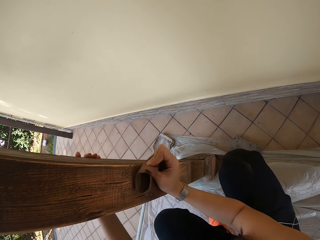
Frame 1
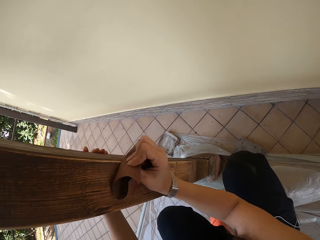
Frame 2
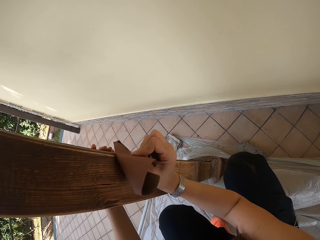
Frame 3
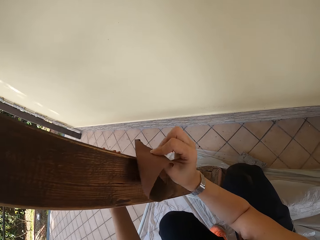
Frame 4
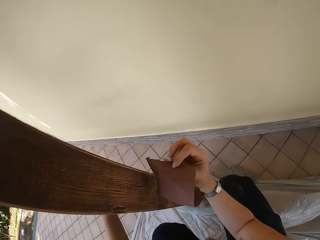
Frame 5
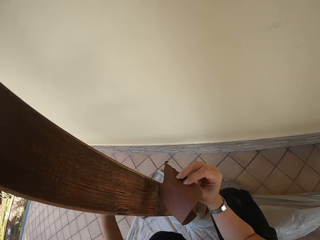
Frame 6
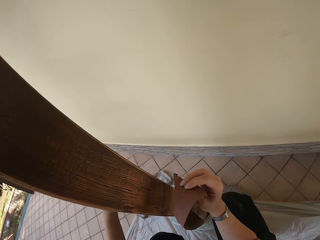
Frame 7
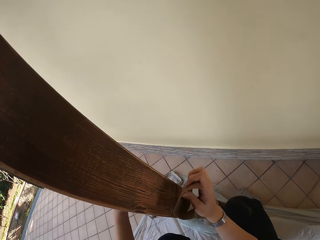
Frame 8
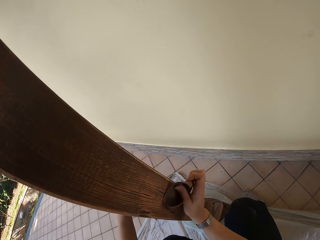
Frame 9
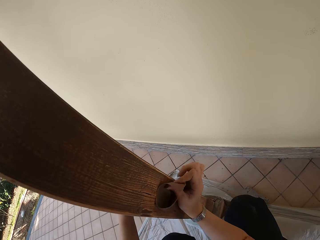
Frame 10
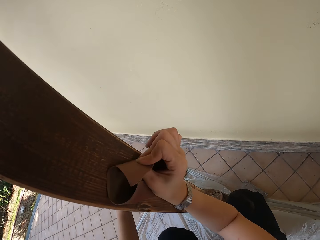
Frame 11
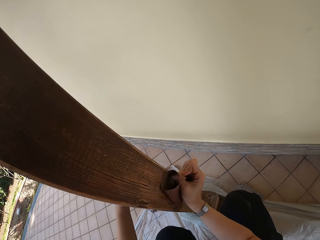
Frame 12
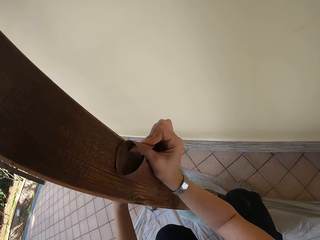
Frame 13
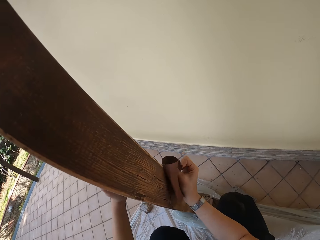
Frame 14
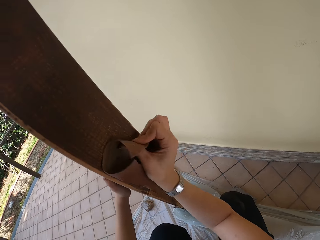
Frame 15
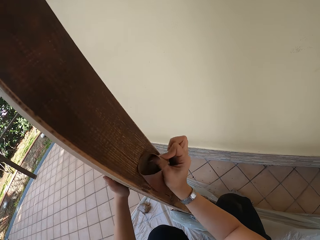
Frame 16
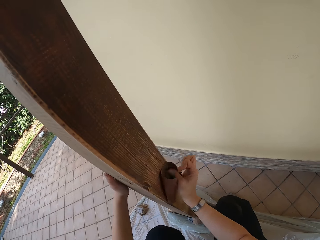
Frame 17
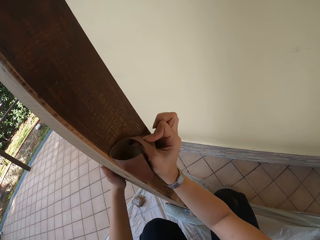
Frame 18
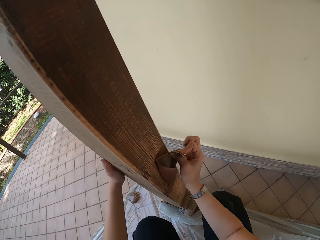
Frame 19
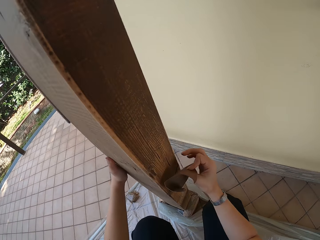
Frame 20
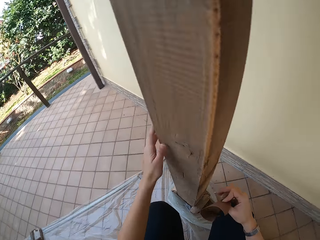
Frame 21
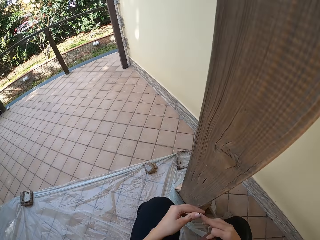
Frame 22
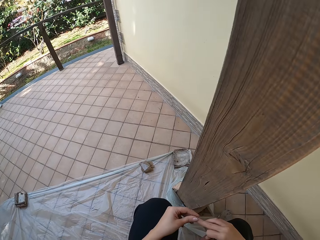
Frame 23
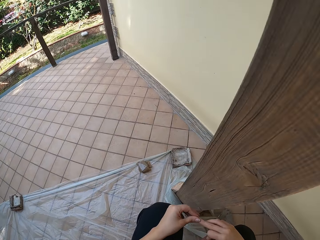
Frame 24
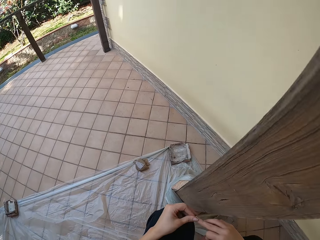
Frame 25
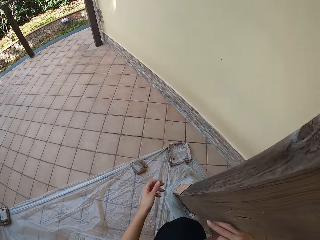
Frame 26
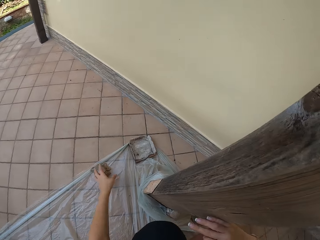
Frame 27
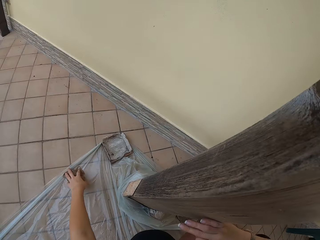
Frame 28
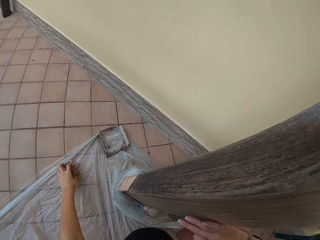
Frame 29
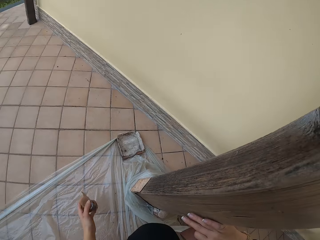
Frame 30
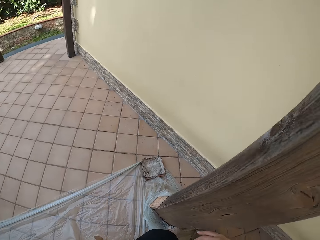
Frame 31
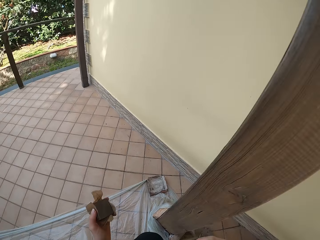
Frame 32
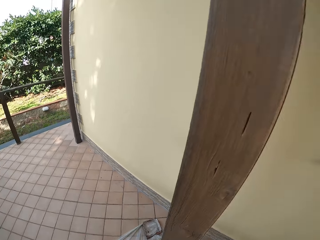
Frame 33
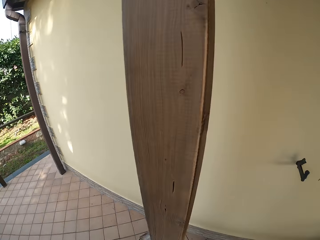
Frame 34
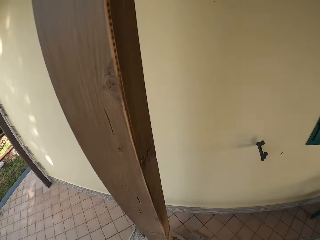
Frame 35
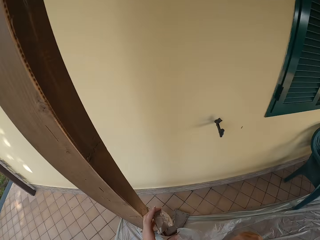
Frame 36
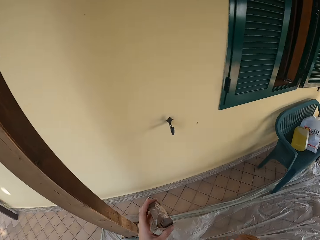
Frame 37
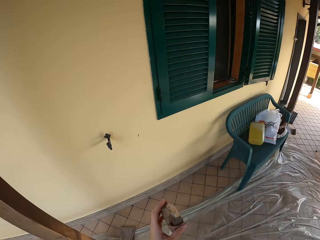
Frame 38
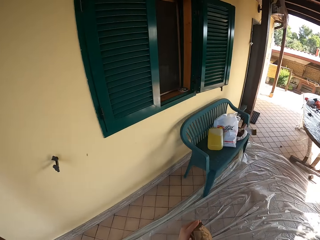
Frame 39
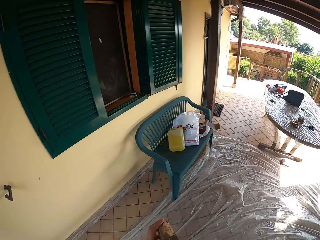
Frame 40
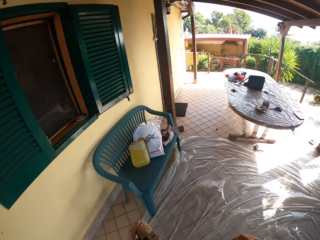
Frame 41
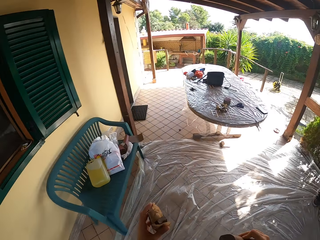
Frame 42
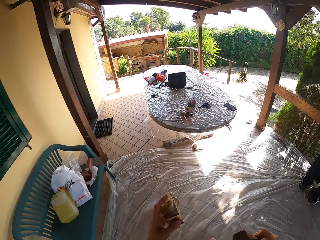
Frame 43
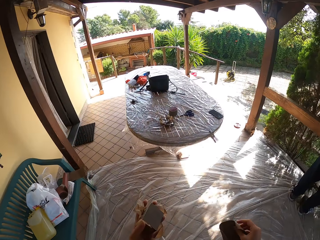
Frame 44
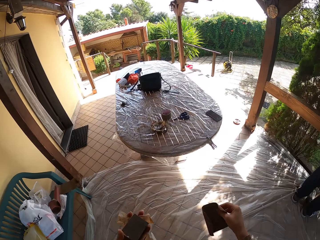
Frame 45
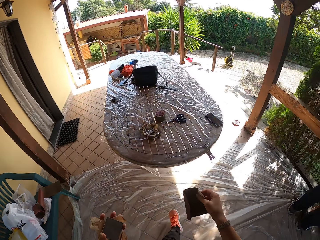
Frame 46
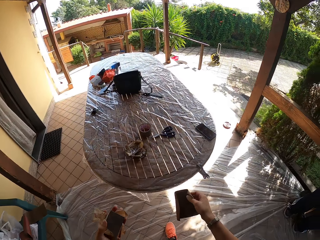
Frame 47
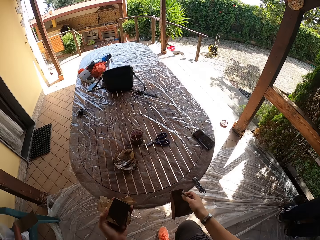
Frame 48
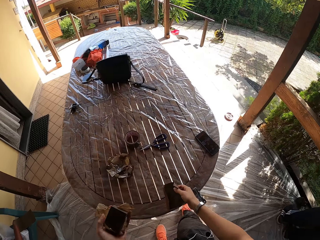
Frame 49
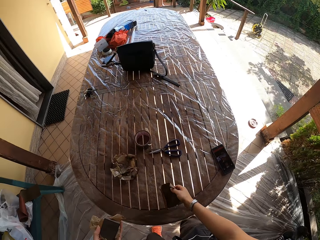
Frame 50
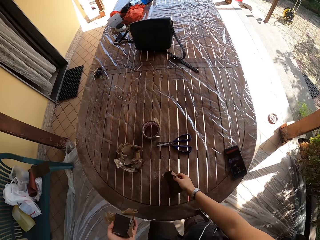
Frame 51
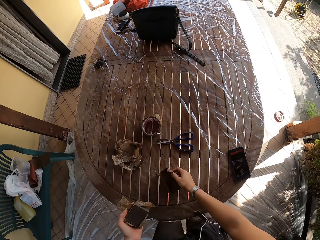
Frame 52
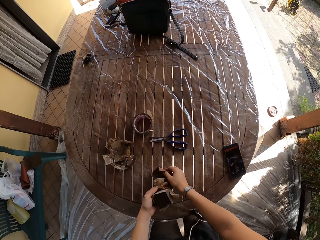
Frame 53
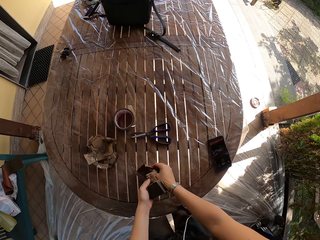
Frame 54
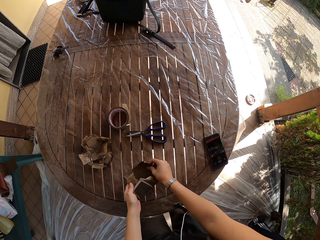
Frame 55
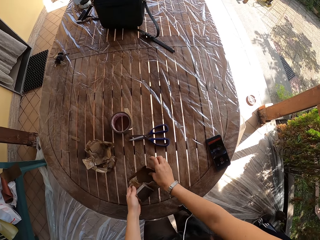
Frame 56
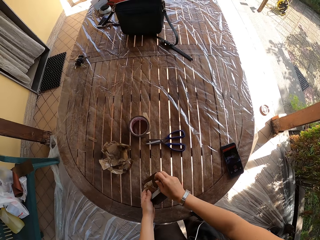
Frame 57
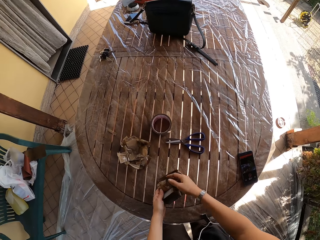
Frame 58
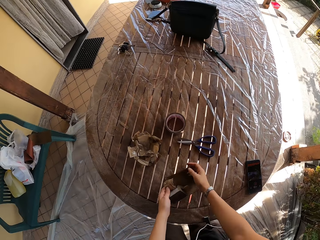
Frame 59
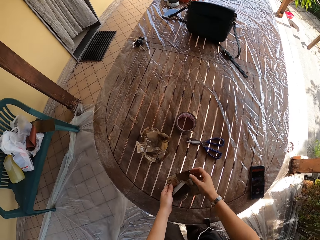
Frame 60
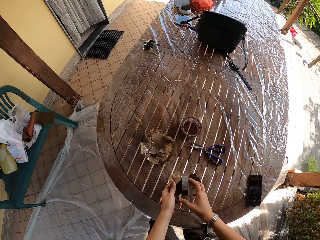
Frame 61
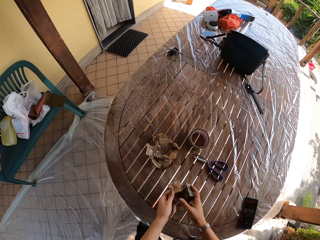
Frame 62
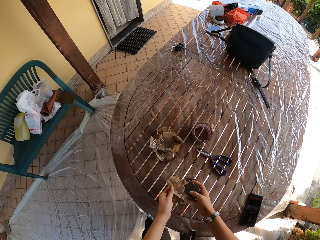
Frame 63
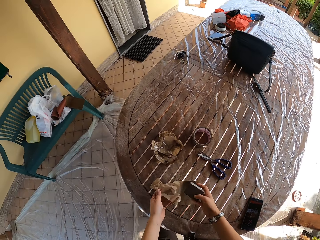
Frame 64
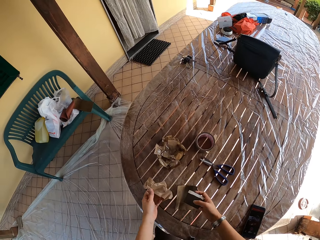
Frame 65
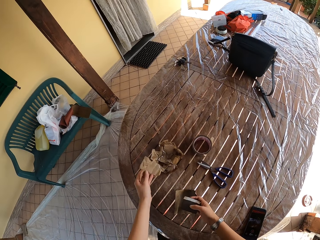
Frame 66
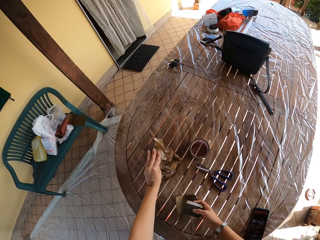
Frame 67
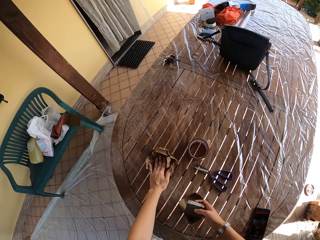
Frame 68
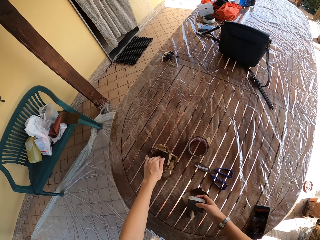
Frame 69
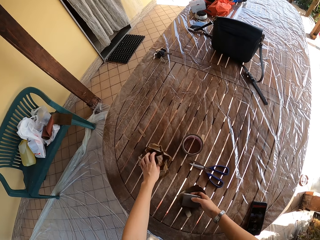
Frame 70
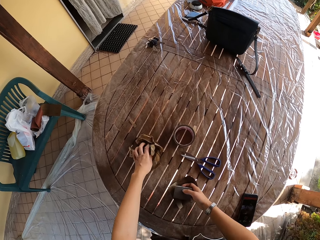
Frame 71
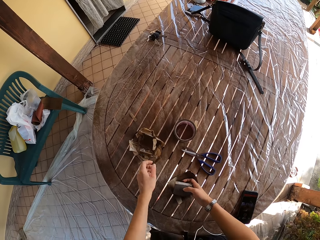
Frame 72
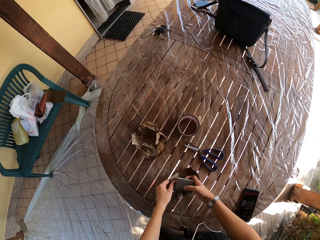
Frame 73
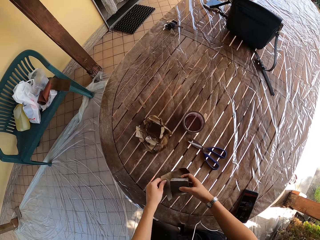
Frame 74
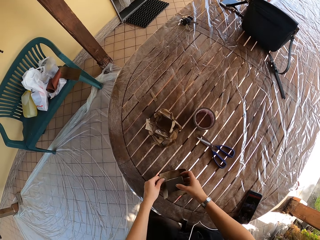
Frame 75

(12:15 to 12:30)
The camera wearer pauses. He scrubs the wood with the sandpaper. He pauses. He picks up a metal from the floor with his left hand. He walks away. He drops the sandpaper on a table with his right hand. He removes the sellotape cover from the metal with his left hand.

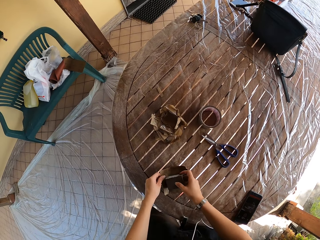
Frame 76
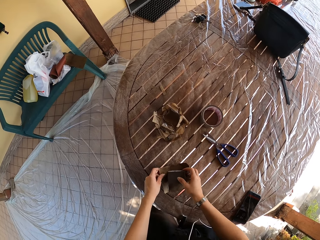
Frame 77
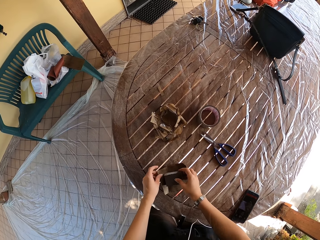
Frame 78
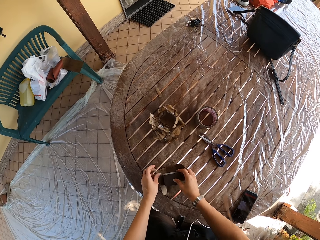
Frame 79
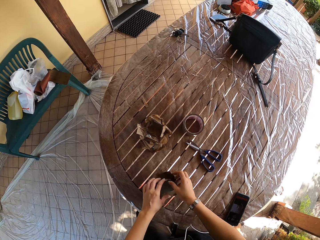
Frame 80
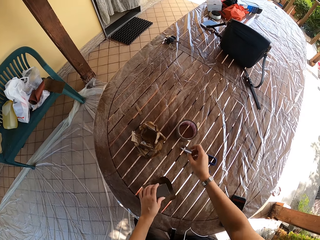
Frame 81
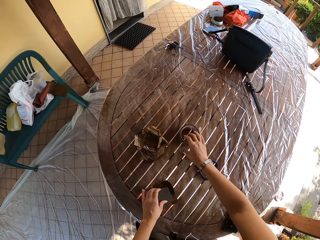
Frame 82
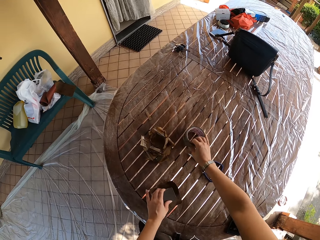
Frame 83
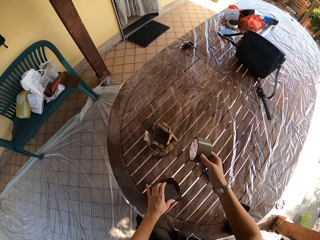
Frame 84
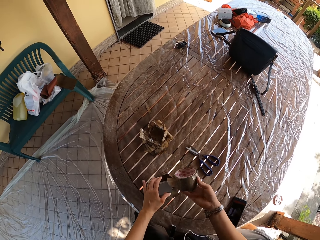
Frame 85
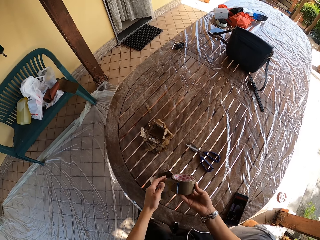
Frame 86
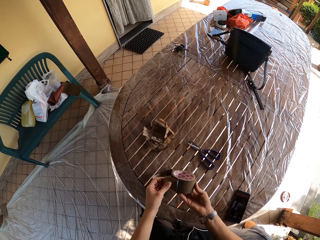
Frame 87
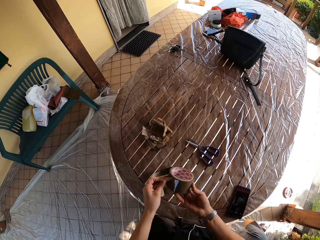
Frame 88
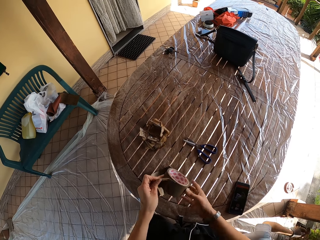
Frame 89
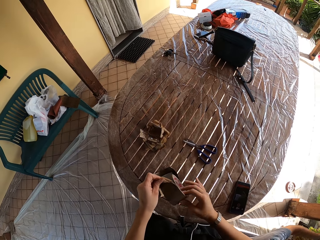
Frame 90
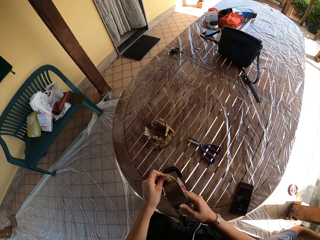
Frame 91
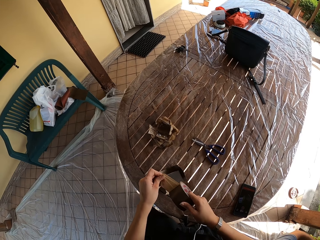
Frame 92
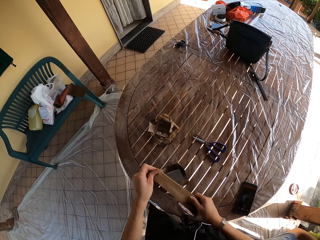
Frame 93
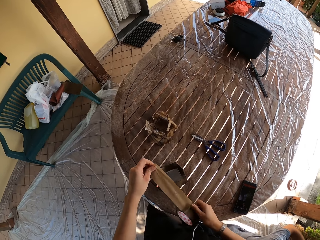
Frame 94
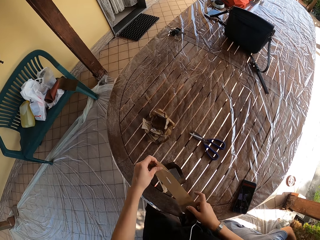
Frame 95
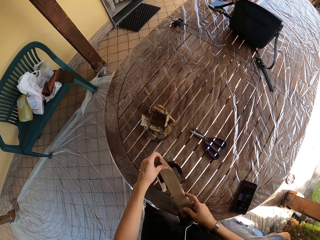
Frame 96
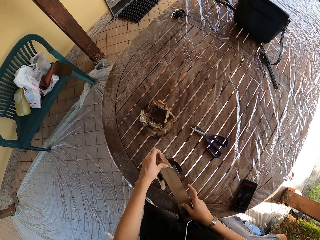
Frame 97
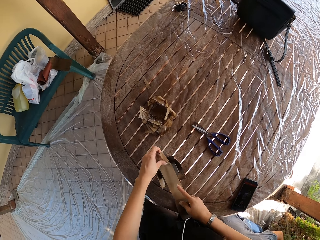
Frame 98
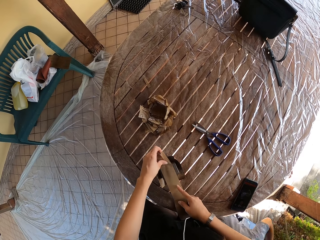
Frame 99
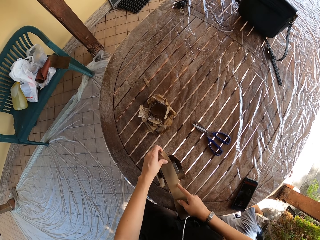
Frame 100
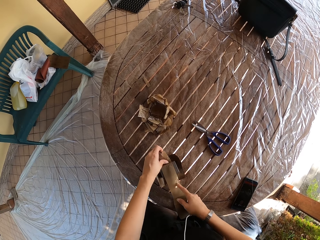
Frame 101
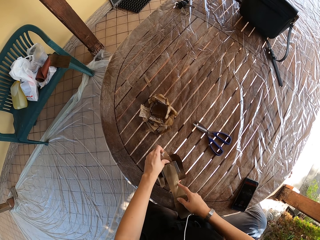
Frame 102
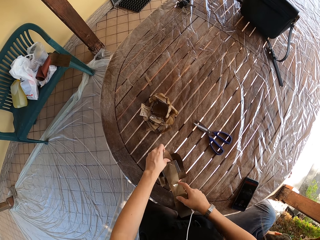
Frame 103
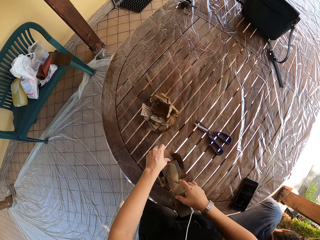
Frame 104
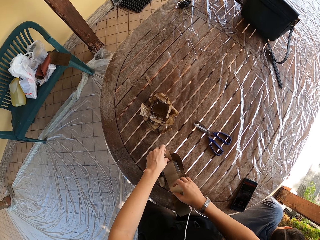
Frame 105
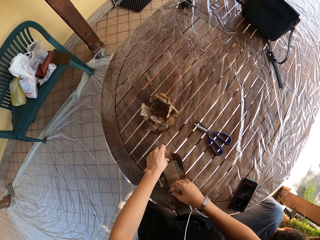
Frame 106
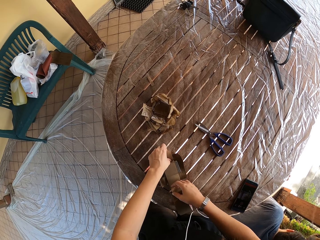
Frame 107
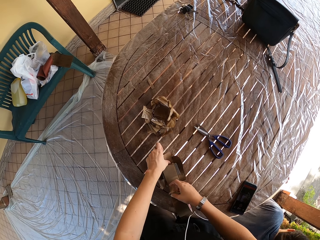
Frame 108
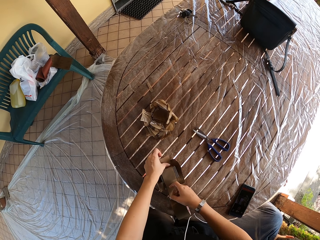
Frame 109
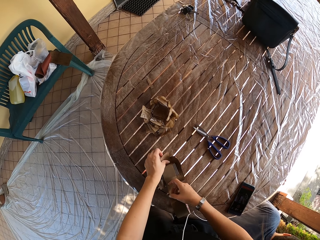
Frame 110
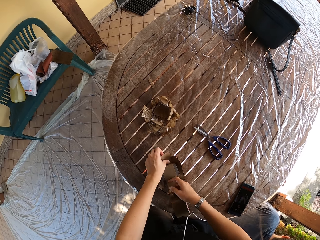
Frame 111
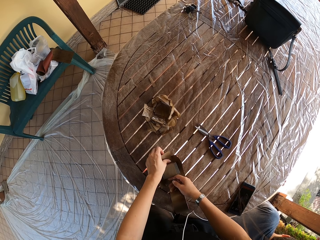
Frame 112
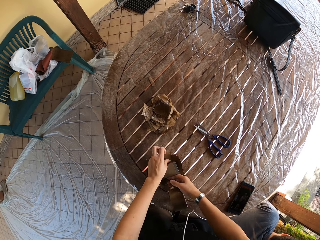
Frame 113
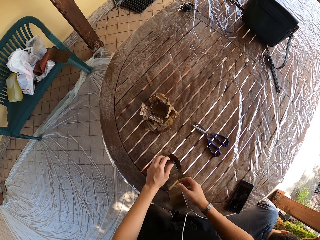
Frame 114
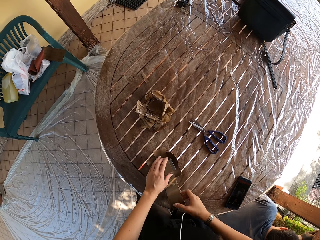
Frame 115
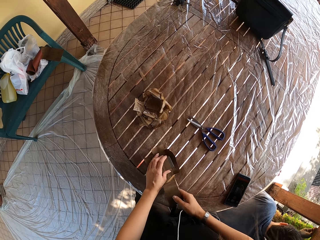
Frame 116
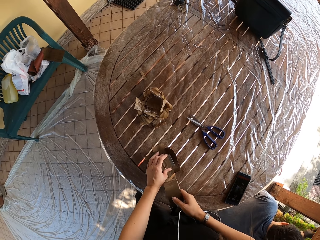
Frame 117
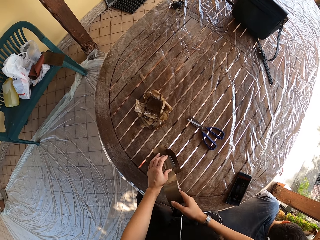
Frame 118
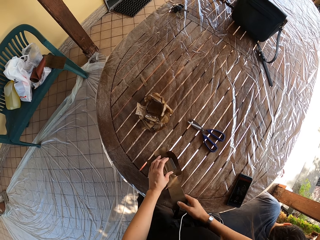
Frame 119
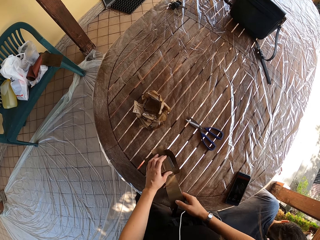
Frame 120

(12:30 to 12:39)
The camera wearer picks up sellotape from the table with his right hand. He attaches the metal to the sandpaper with a piece of the sellotape. He pulls the sellotape.
